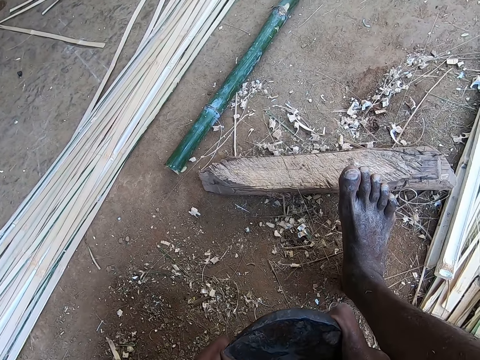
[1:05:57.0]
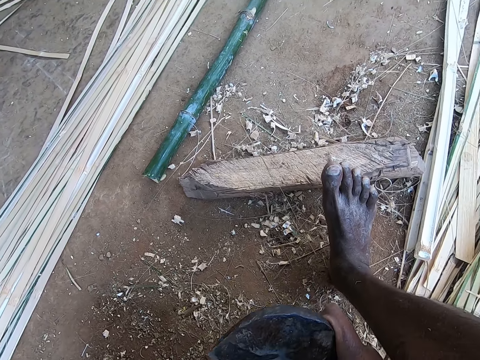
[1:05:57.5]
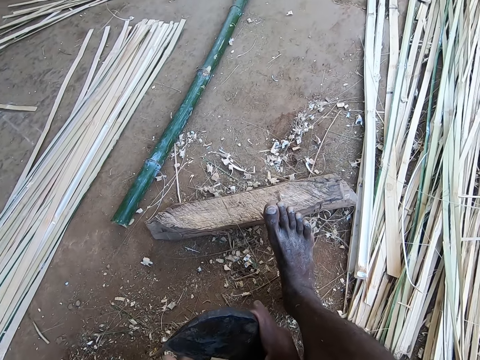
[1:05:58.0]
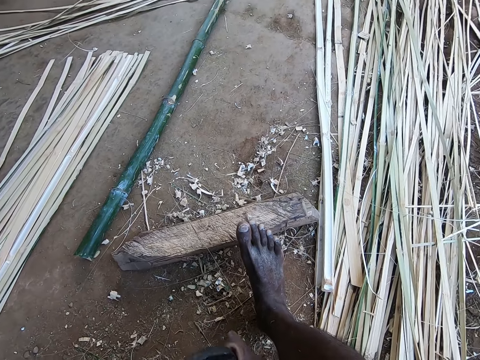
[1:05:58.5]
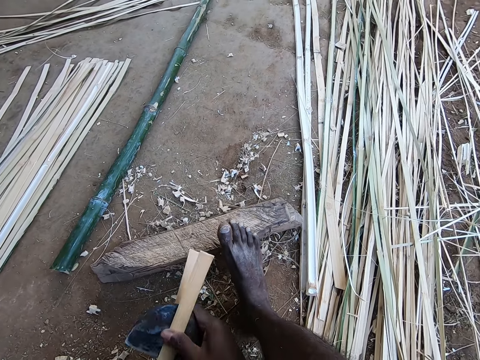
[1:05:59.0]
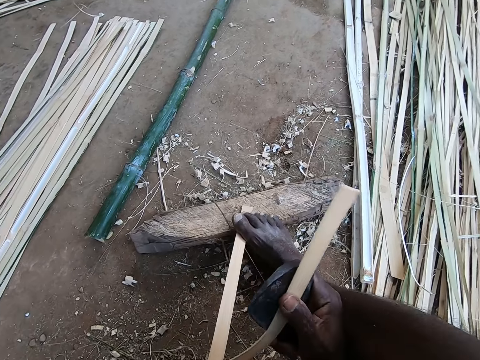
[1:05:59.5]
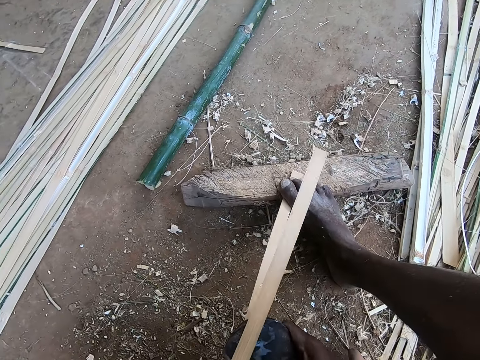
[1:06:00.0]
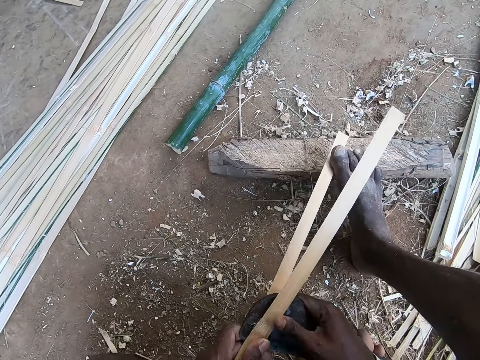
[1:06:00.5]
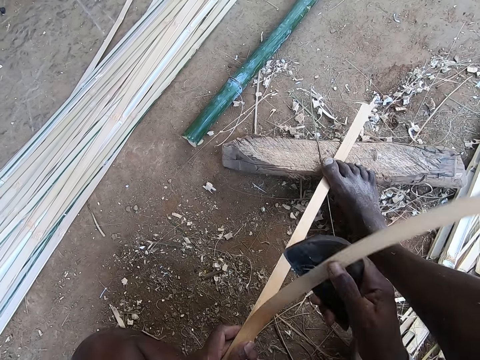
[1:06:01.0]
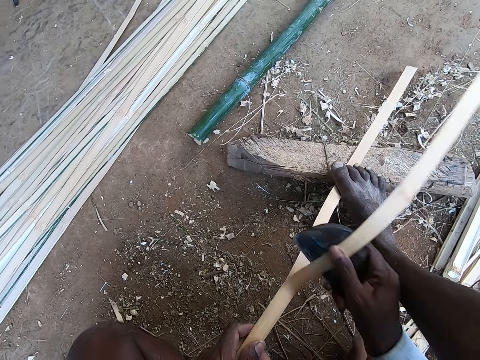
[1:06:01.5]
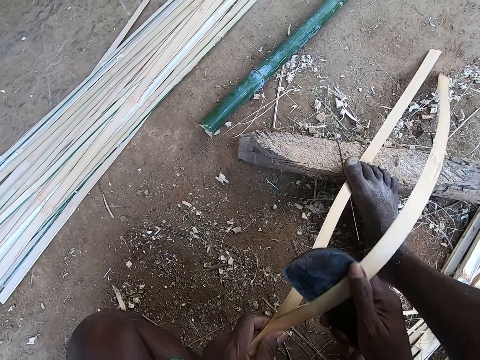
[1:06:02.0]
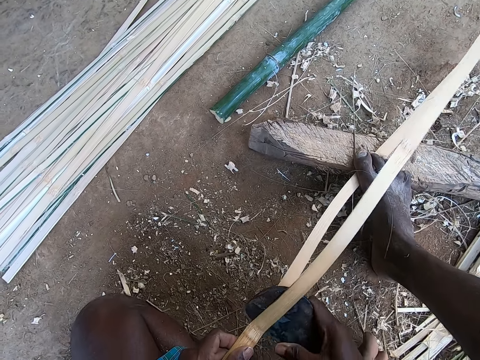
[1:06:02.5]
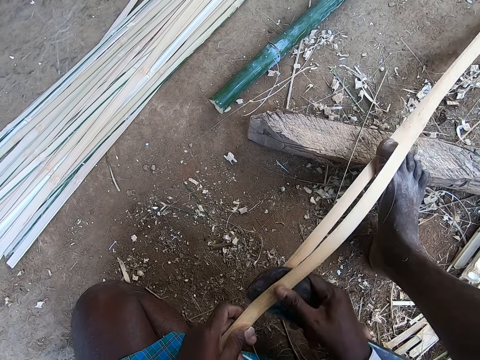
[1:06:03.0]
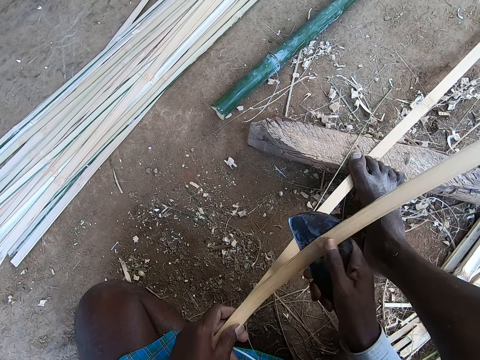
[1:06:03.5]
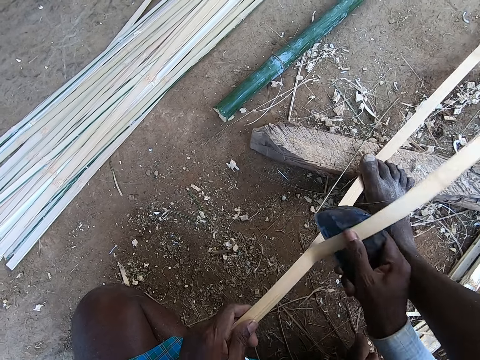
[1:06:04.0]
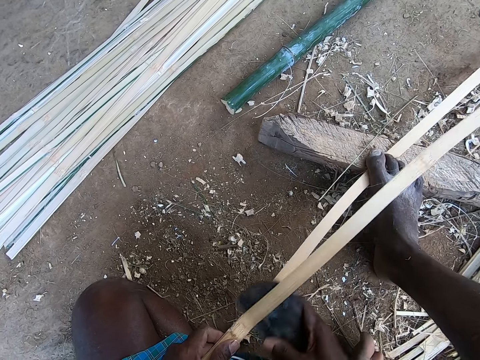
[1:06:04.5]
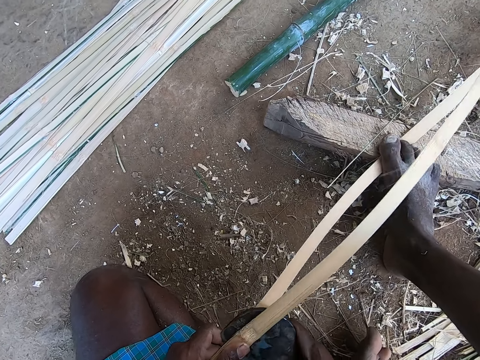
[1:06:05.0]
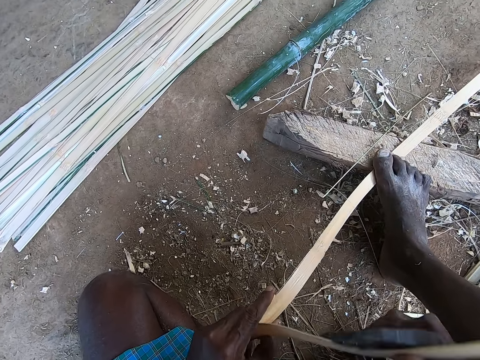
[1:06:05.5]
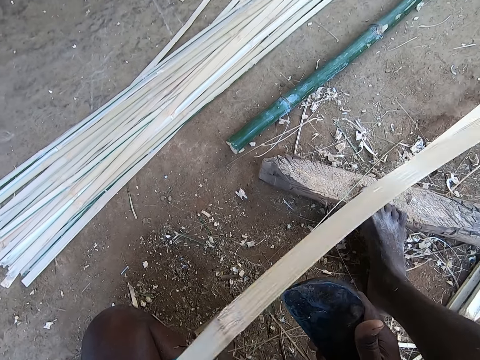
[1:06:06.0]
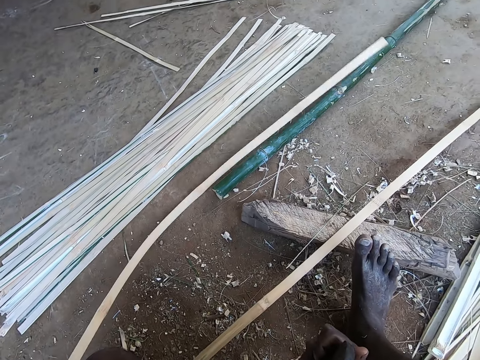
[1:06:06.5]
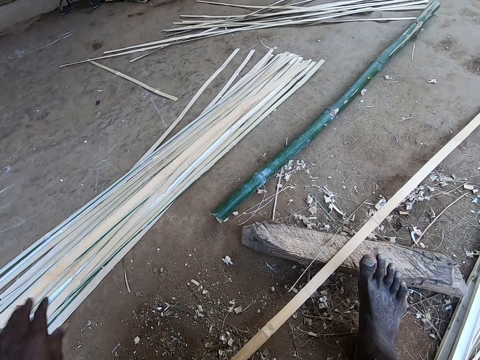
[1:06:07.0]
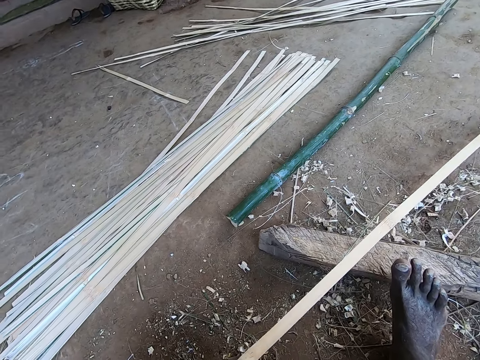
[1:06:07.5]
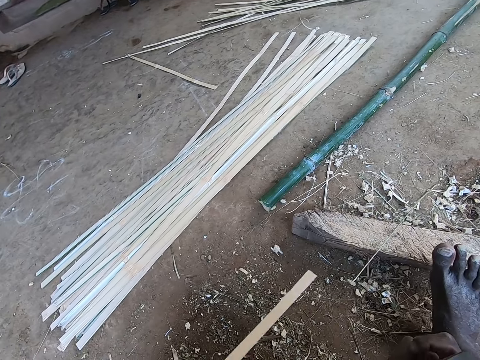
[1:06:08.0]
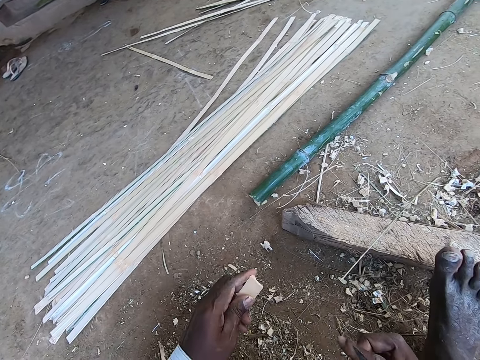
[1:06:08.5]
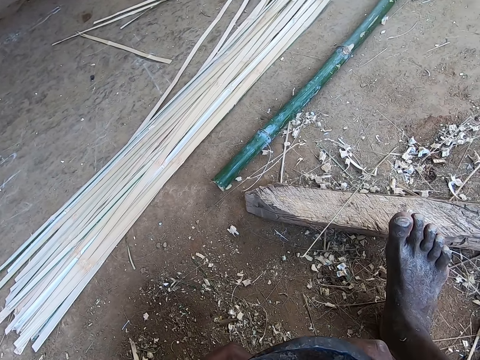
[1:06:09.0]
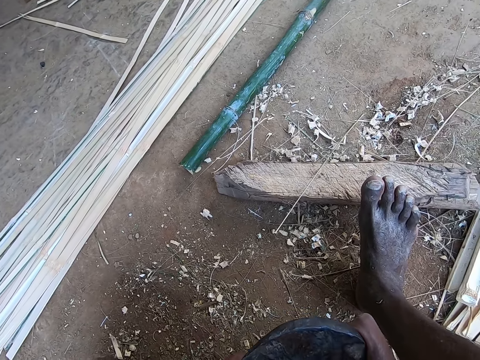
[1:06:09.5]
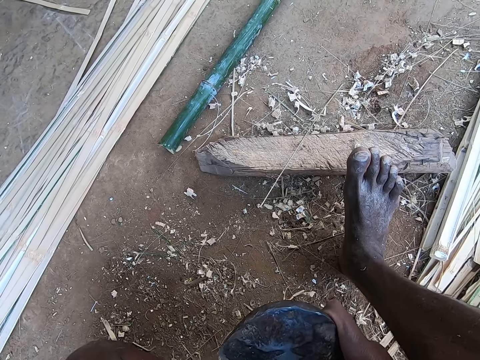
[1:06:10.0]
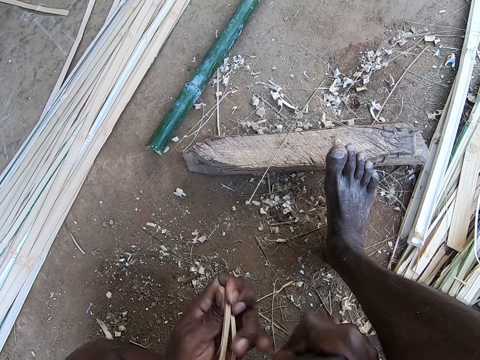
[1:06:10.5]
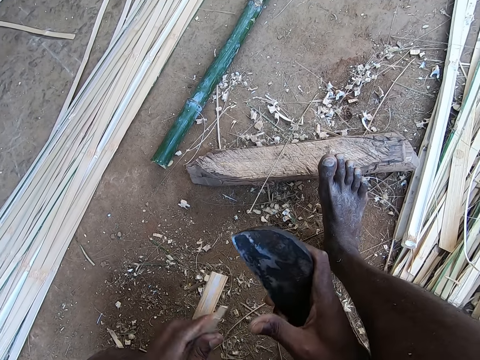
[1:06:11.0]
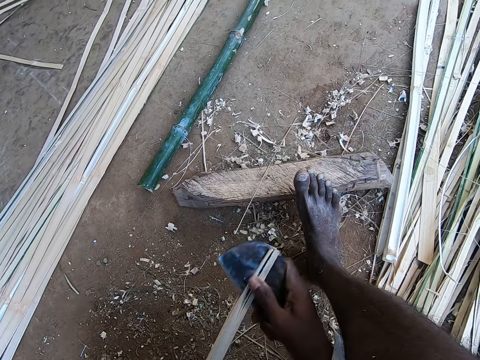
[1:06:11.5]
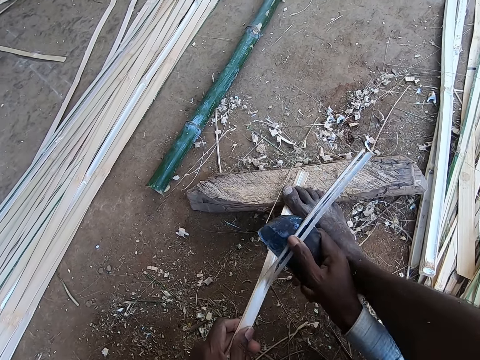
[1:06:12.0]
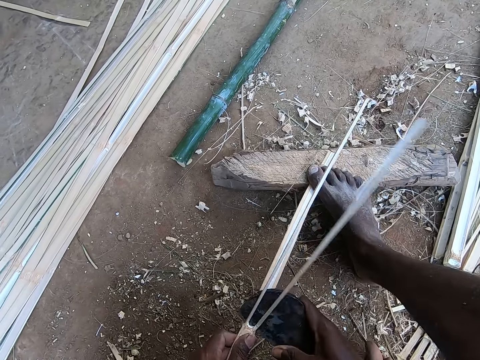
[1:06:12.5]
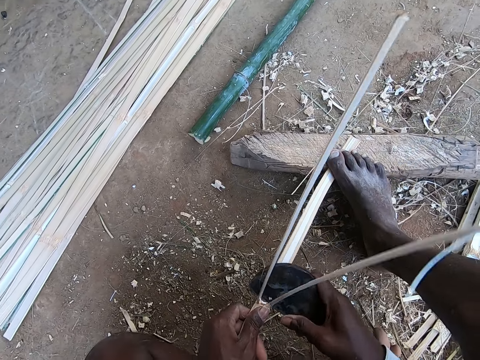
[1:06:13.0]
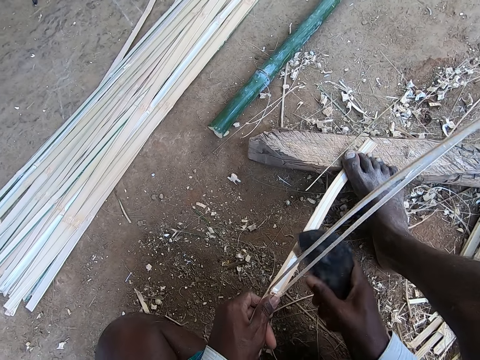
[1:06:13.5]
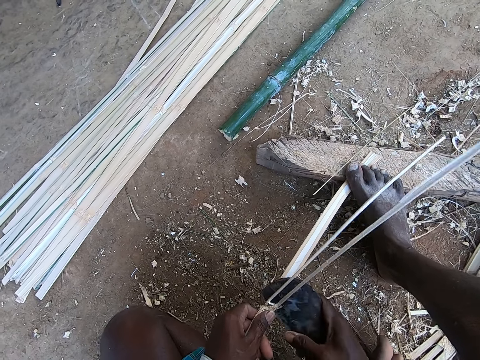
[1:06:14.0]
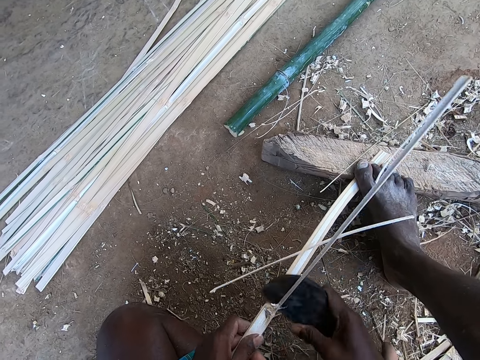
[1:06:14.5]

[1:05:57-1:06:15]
The camera wearer cuts out a bamboo strip from the bamboo strip in his left hand with the billhook in his right hand. He places his right foot on the bamboo strip. He cuts out a bamboo strip from the bamboo strip in his left hand with the billhook in his right hand. He throws the bamboo strip on the bamboo strips with his left hand. He raises his right foot from the bamboo strip. He pulls the bamboo strip from the wood with his left hand. He cuts out a bamboo strip from the bamboo strip in his left hand with the billhook in his right hand. He places his right foot on the bamboo strip. He scrapes the bamboo strip with the billhook in his right hand.

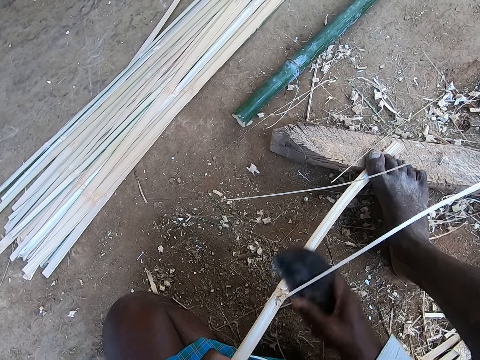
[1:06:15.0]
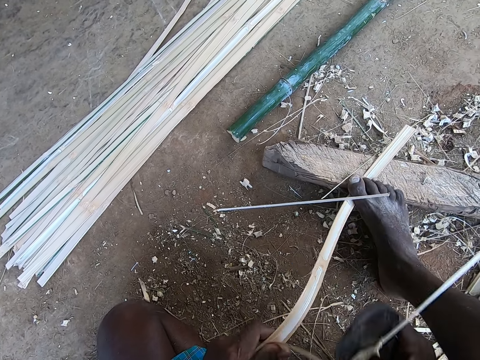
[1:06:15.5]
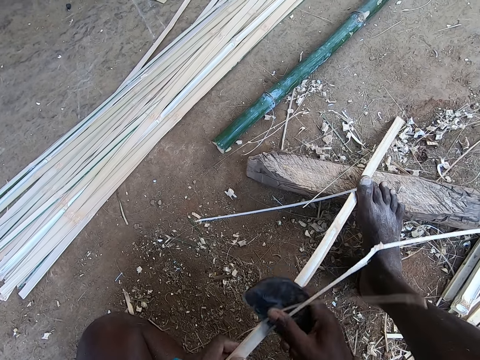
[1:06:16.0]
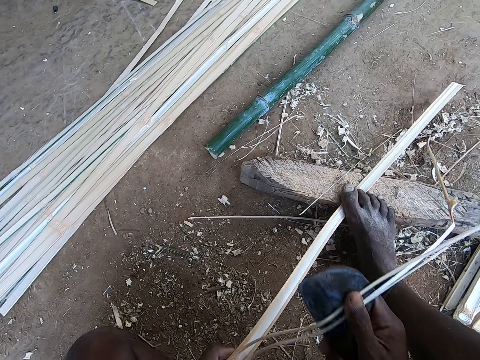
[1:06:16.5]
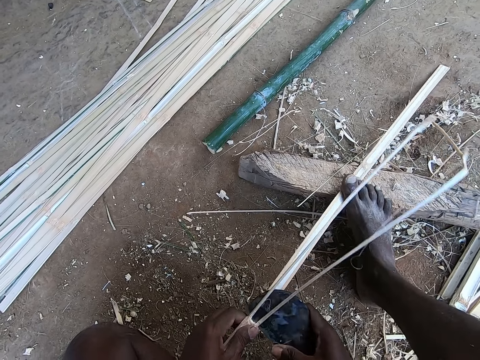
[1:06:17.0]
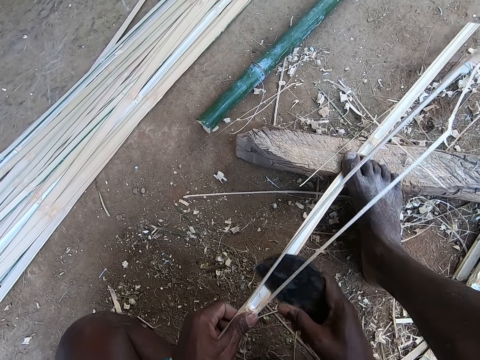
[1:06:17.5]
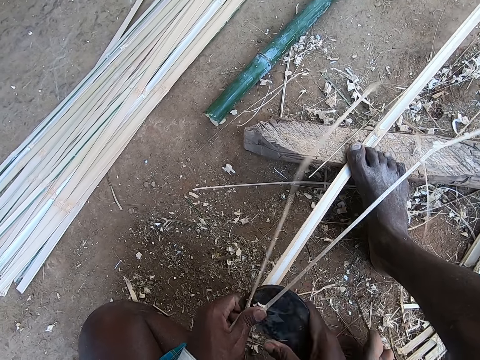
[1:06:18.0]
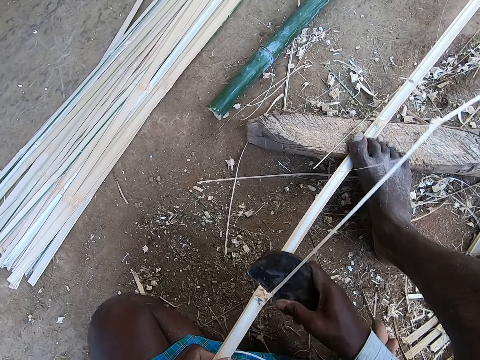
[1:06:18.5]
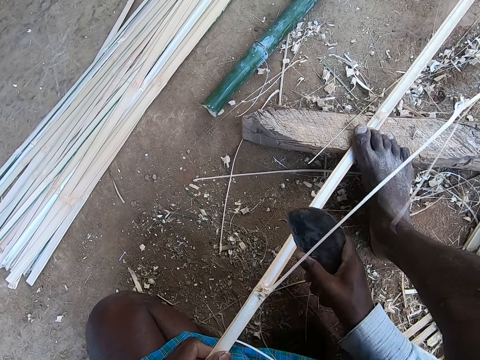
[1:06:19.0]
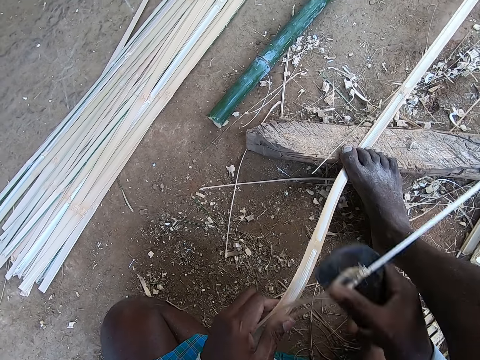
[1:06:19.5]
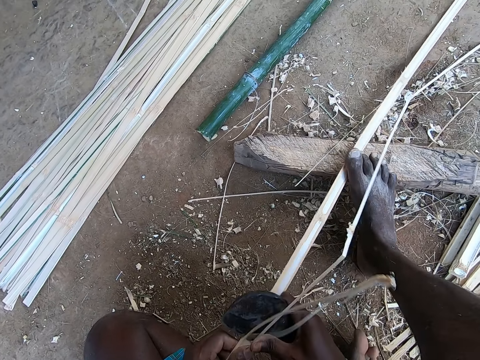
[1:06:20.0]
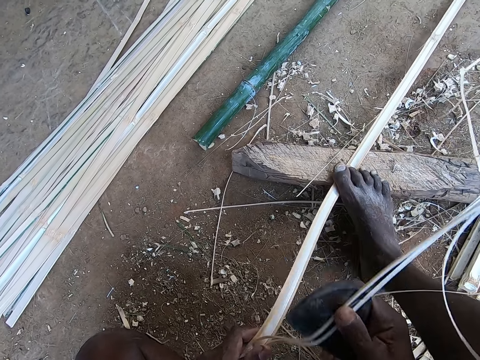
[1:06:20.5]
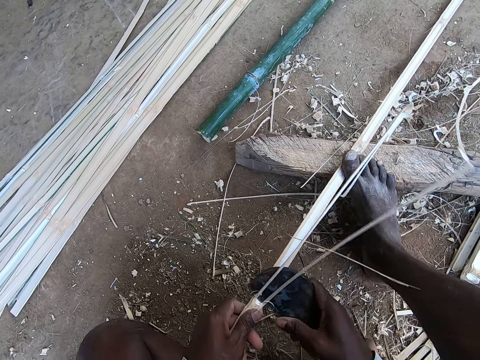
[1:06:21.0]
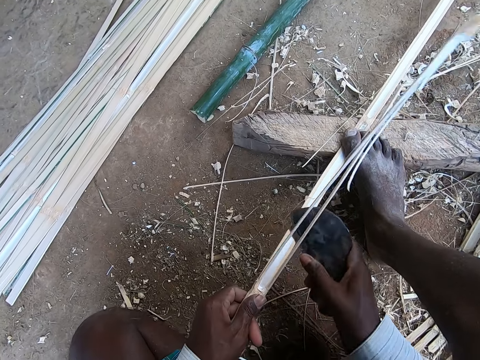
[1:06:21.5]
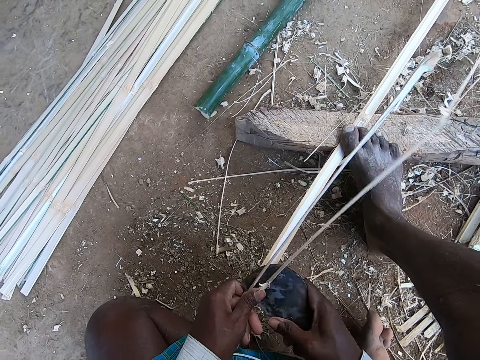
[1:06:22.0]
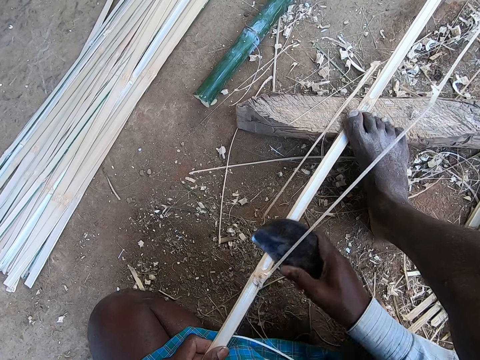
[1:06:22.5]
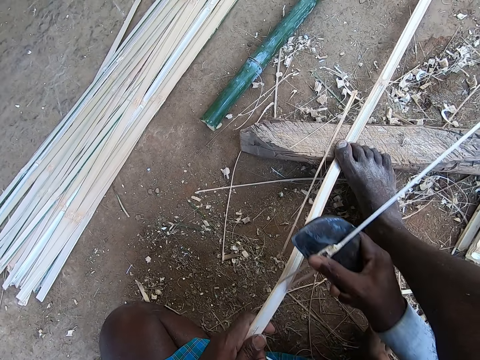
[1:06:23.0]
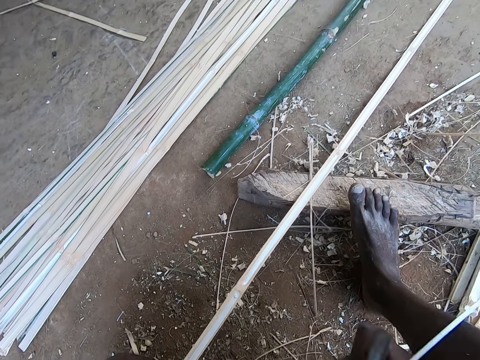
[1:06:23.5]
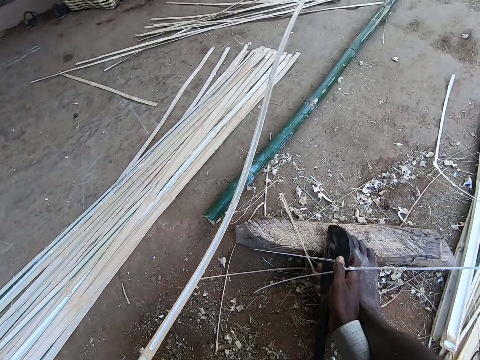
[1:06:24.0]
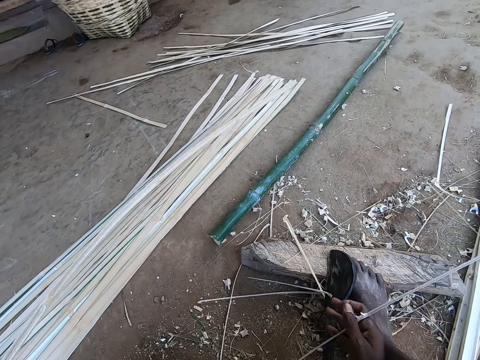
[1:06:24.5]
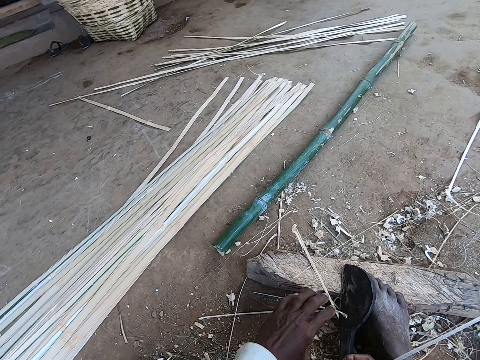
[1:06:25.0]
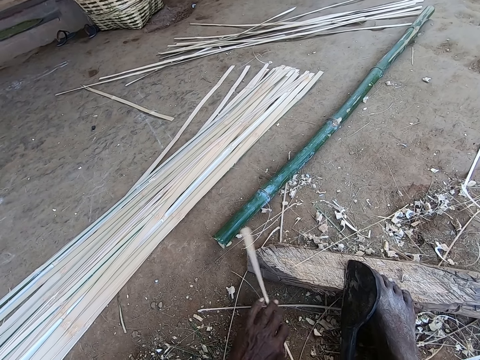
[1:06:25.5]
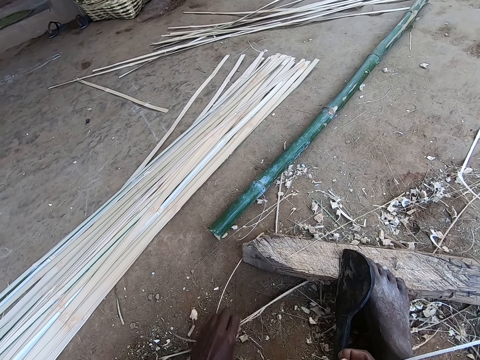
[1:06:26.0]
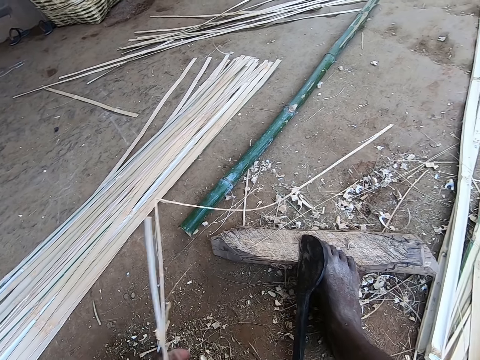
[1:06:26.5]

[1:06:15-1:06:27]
The camera wearer throws the bamboo strip on the bamboo strips with his left hand. He places the billhook on the wood with his right hand. He picks small bamboo strips from the ground with his left hand.
